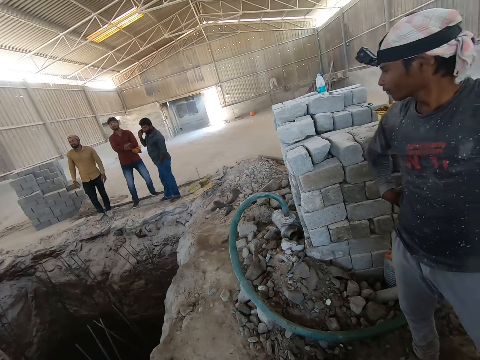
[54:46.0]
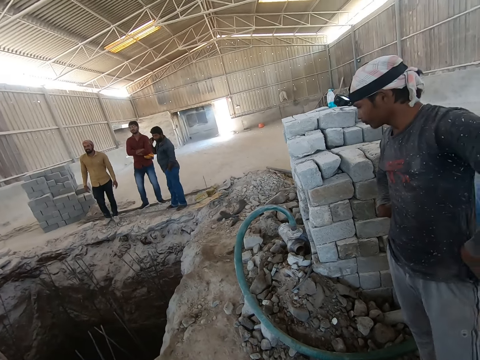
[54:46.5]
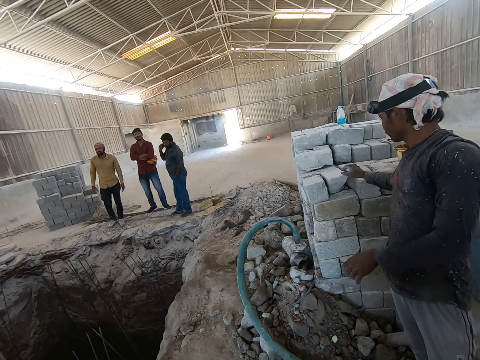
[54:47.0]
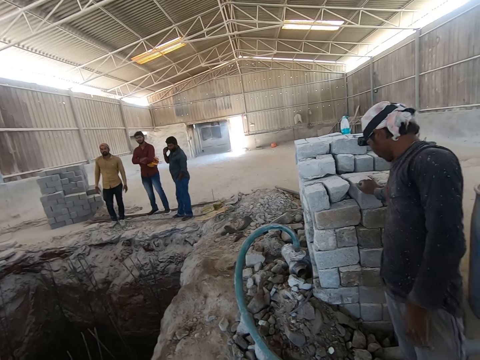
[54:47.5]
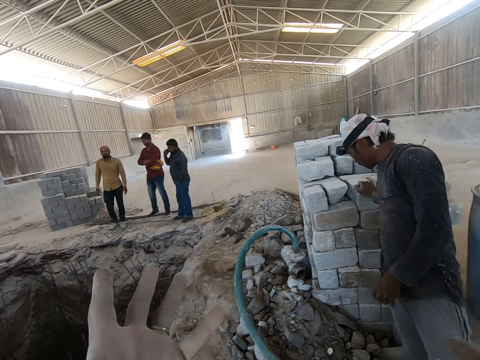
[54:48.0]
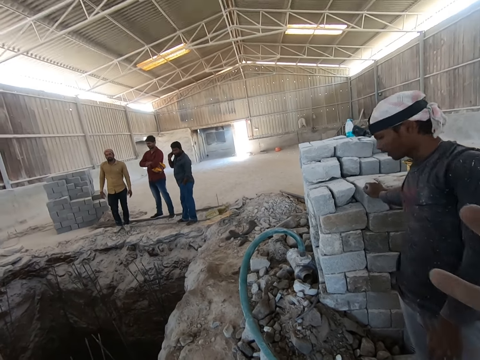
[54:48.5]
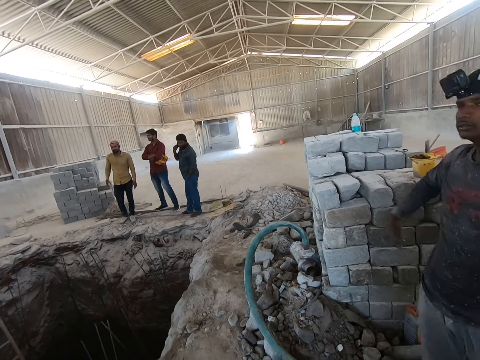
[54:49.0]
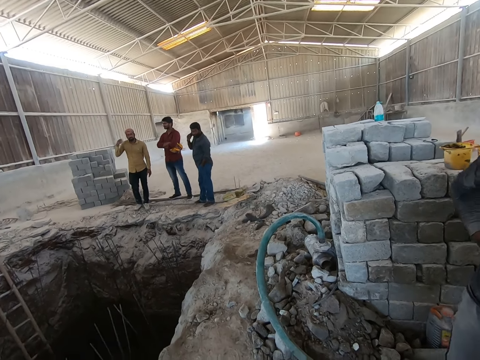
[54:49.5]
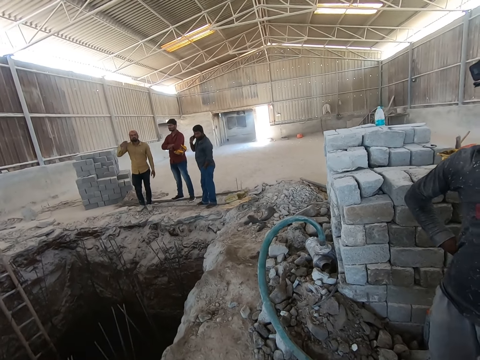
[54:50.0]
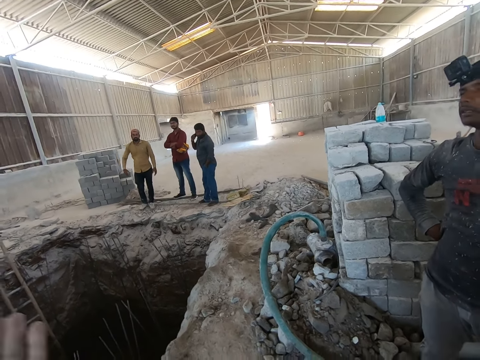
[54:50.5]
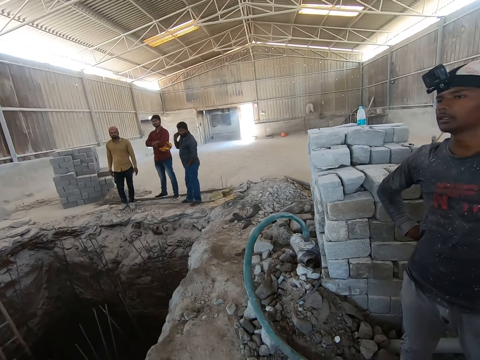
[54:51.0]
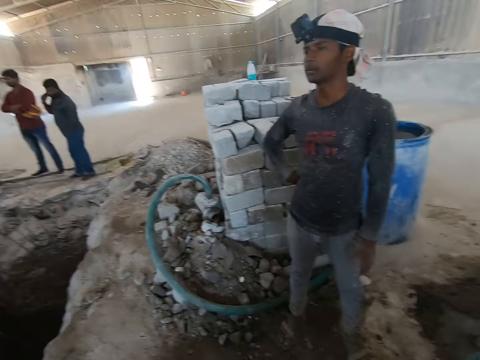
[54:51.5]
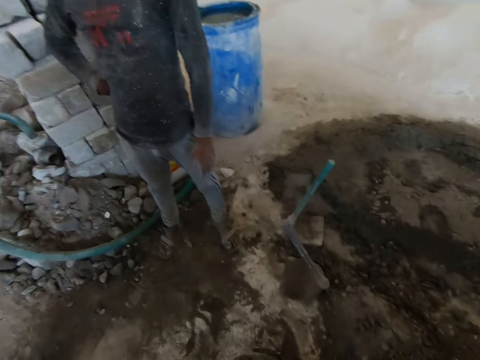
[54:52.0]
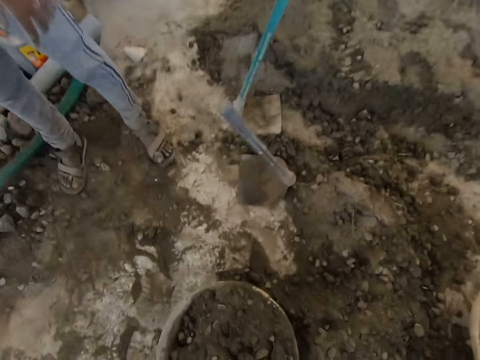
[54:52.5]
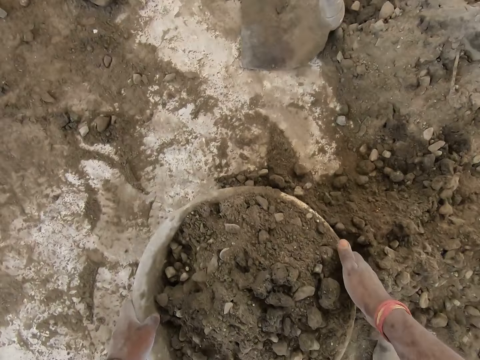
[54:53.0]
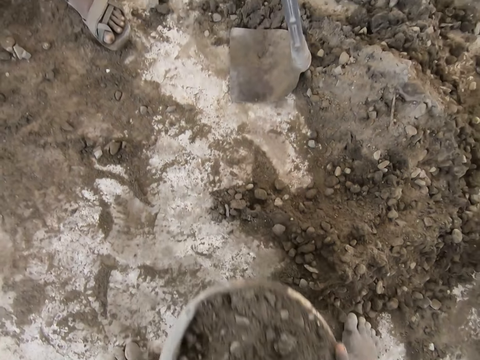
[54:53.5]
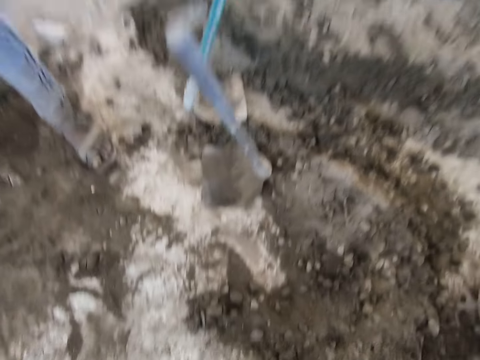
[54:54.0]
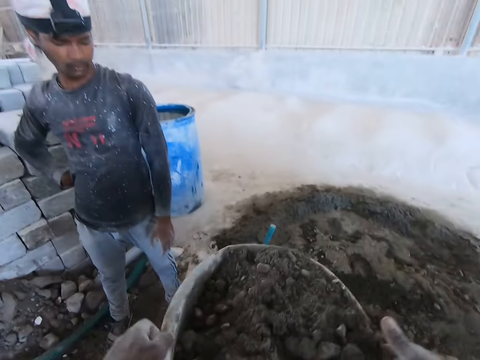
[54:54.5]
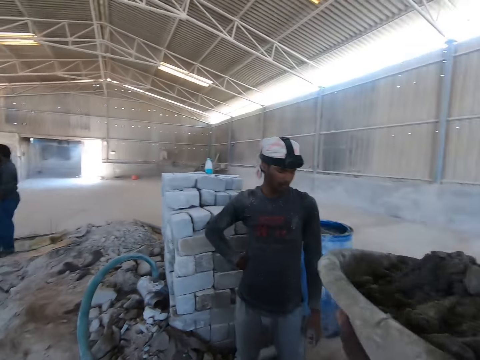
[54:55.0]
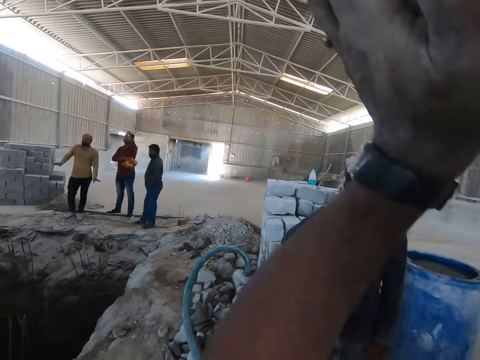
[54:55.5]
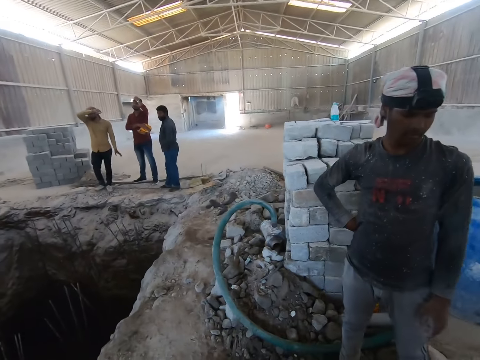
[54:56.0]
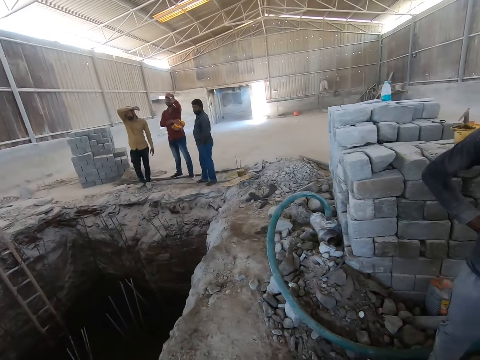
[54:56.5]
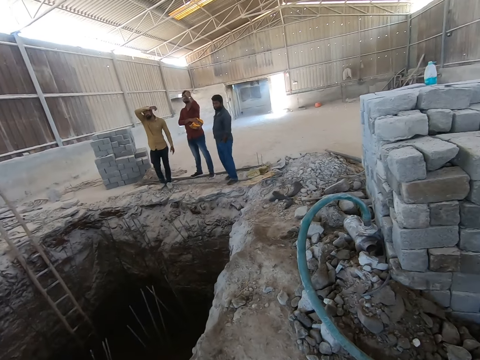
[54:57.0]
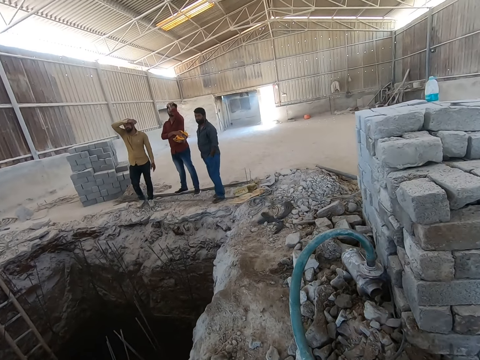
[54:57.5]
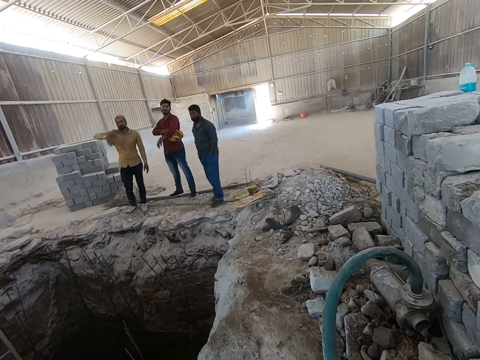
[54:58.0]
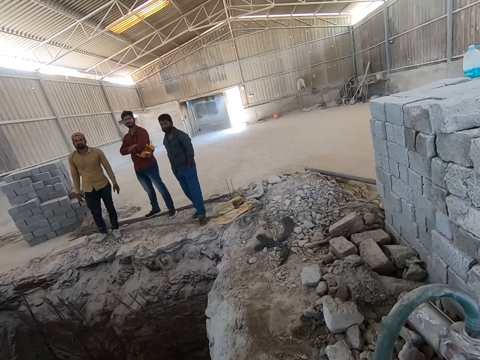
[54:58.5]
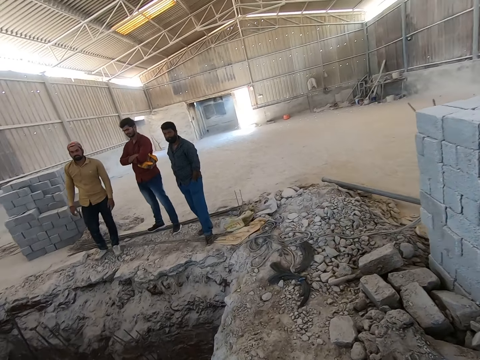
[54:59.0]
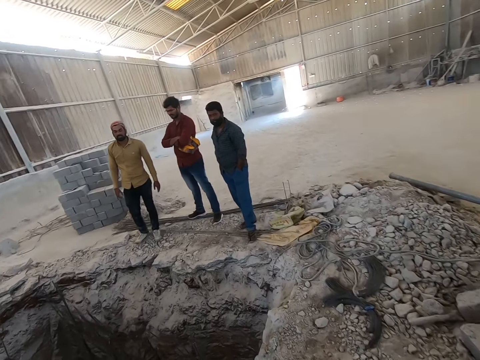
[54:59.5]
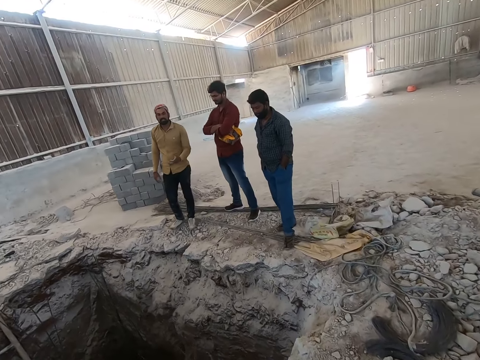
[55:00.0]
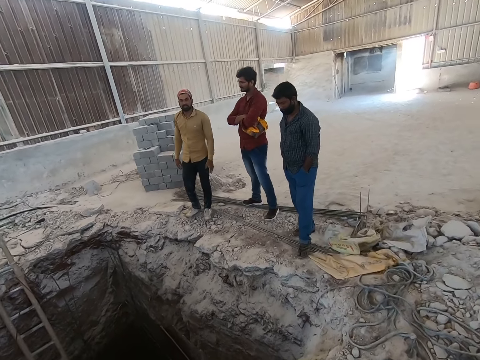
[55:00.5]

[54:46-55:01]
The camera wearer interacts with the man. He takes the basin of soil. He carries the pan on the ground with both hands. He places the basin on his head. He walks back.

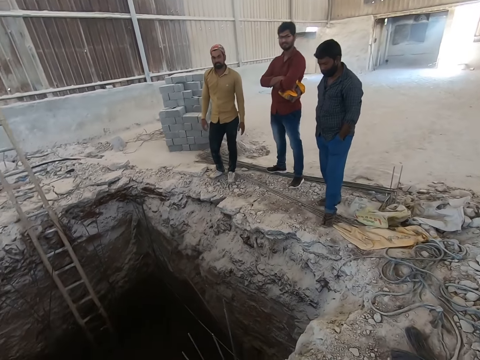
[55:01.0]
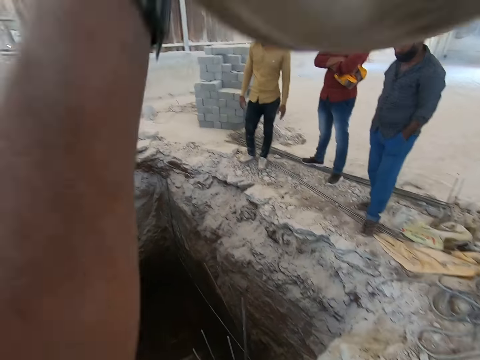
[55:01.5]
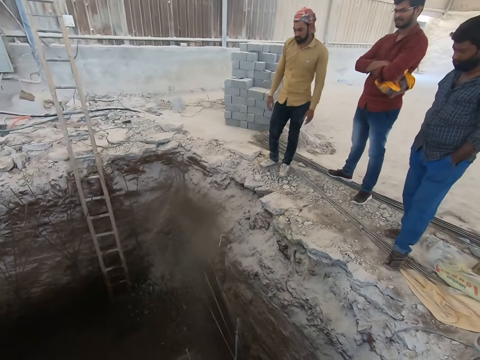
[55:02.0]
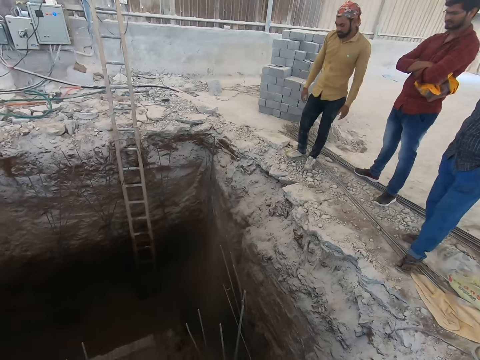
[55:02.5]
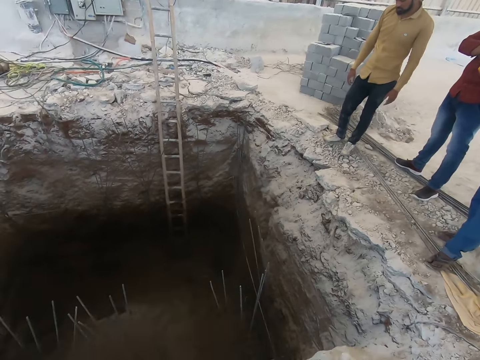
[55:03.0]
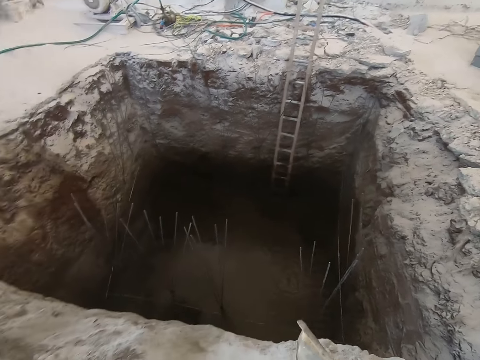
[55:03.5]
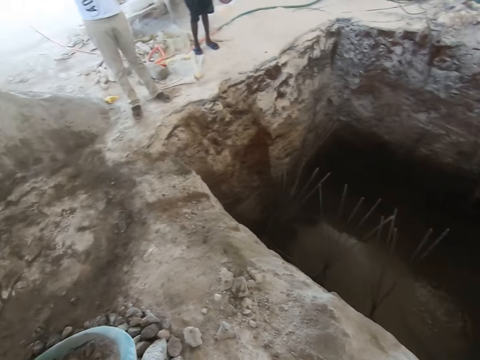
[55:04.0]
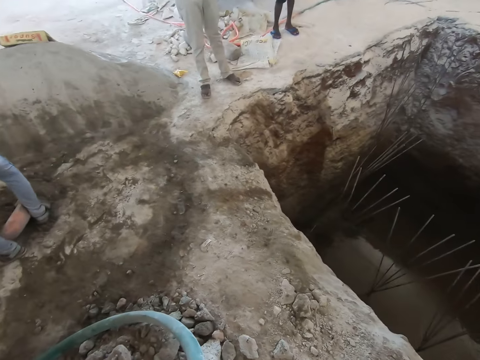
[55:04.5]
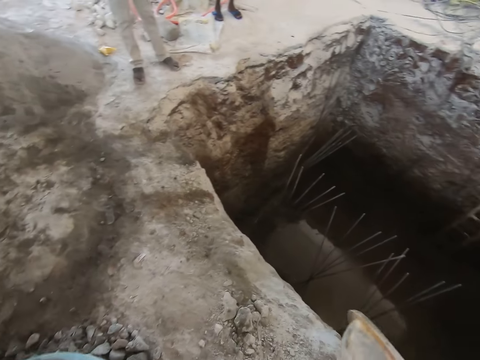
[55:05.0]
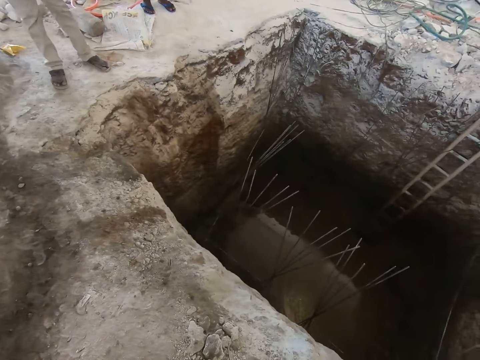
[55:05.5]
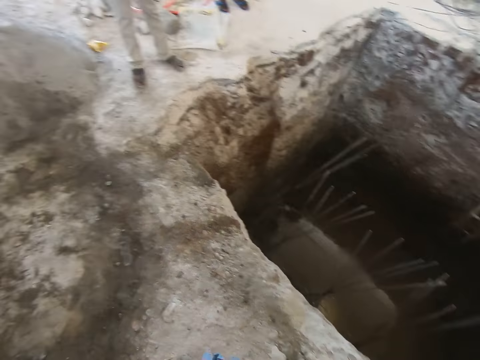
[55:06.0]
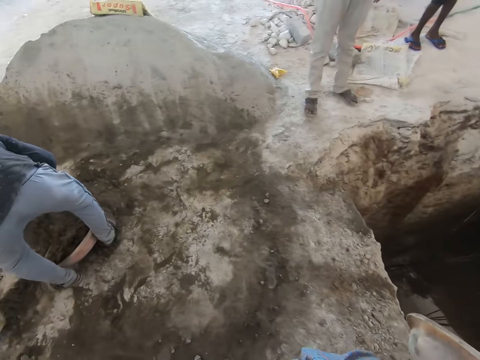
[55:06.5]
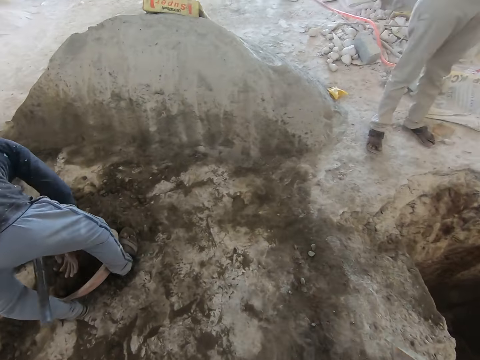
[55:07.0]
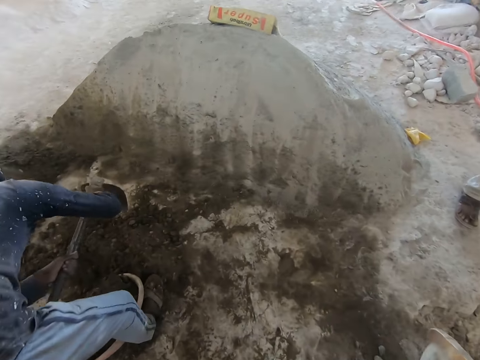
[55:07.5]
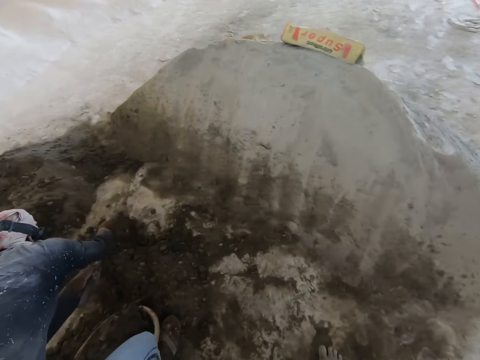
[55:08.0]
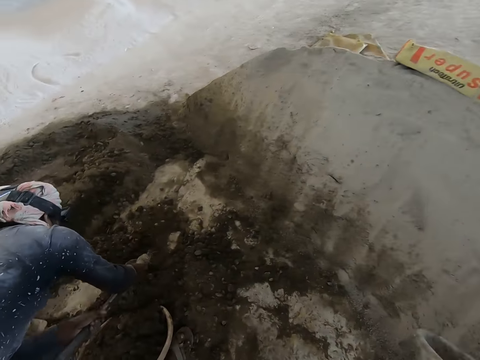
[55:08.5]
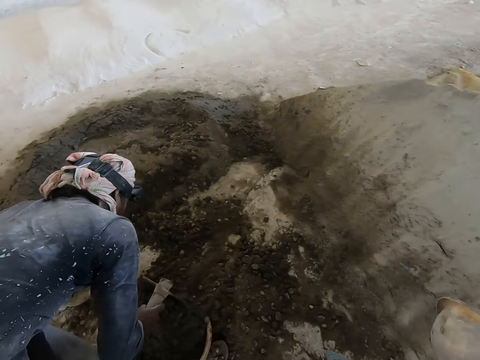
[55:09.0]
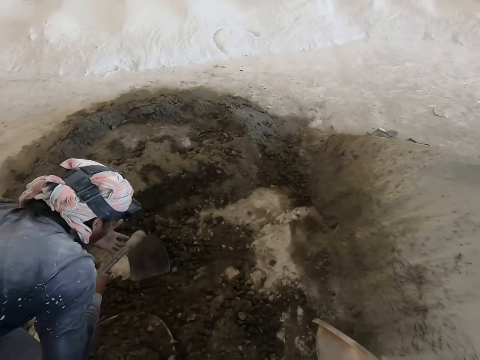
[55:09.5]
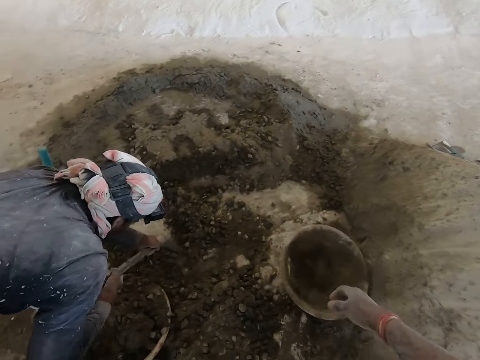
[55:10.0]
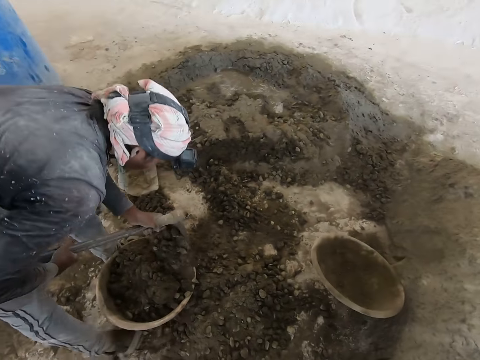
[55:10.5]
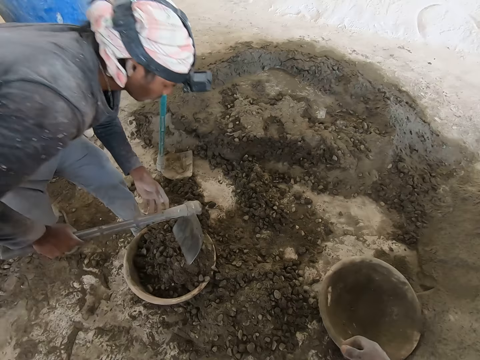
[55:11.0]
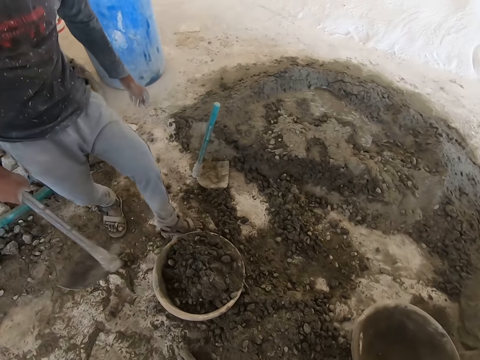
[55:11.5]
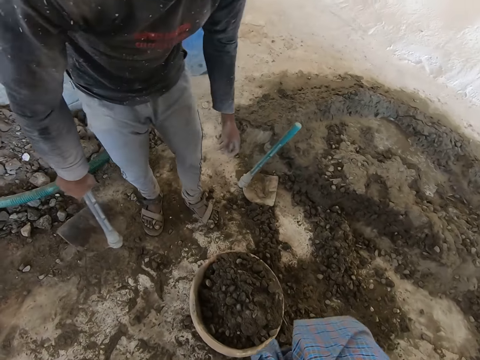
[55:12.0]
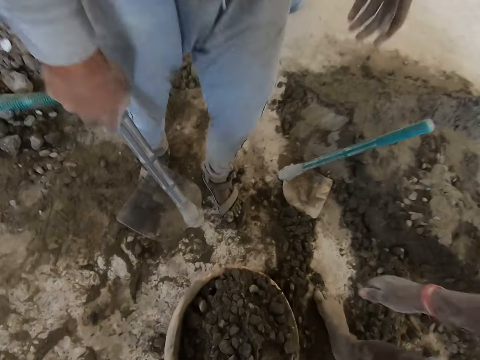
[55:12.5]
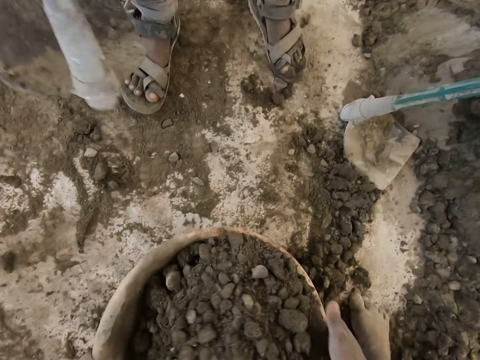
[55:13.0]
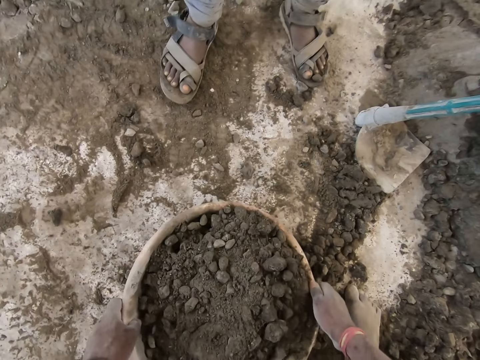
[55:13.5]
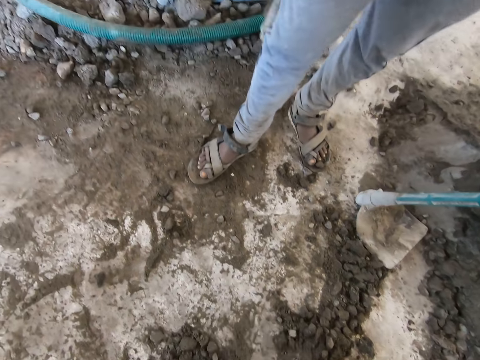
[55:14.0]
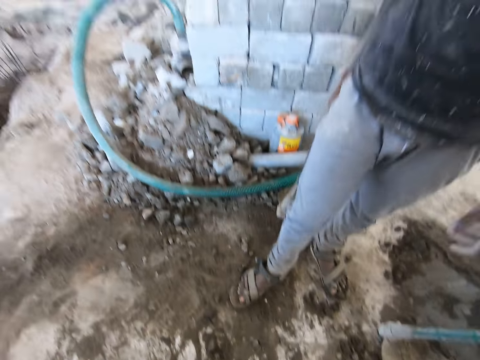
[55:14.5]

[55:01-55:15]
The camera wearer pours sand into the excavated ground with both hands and walks back. The man fills the pan with sand with the hoe in both hands. The camera wearer drops the pan on the ground with his right hand. He takes the basin of soil and carries the pan on the ground with both hands.
